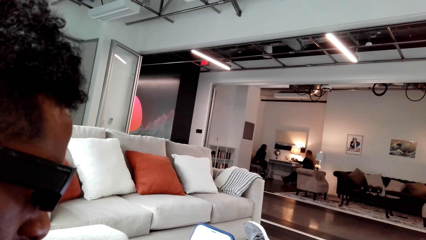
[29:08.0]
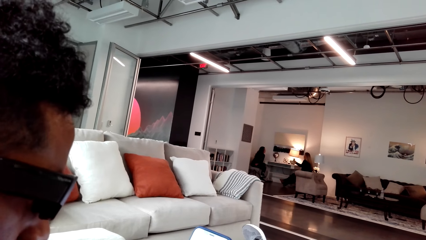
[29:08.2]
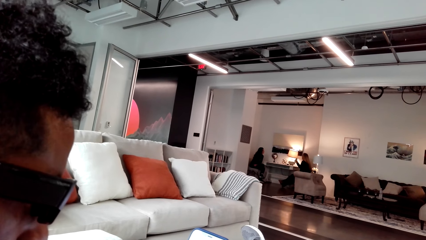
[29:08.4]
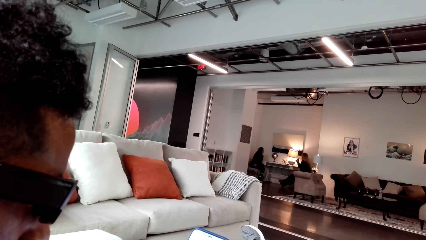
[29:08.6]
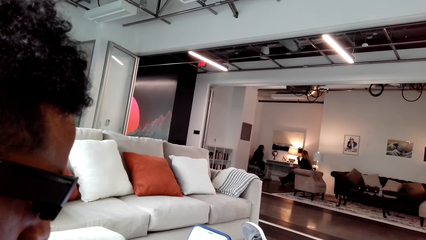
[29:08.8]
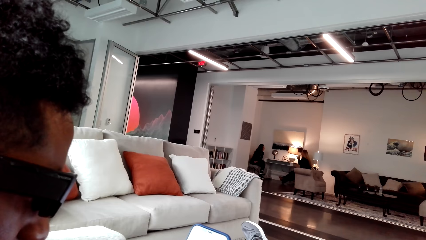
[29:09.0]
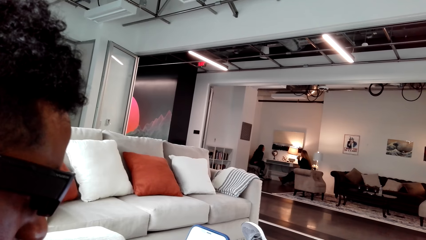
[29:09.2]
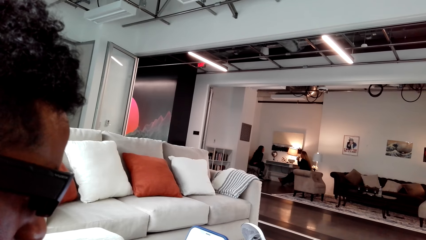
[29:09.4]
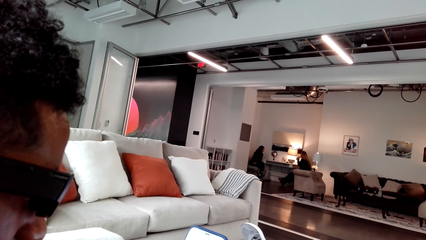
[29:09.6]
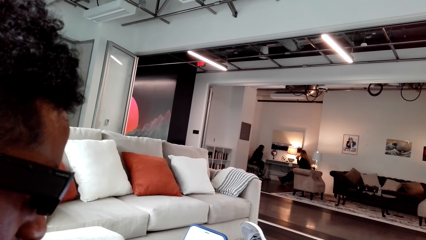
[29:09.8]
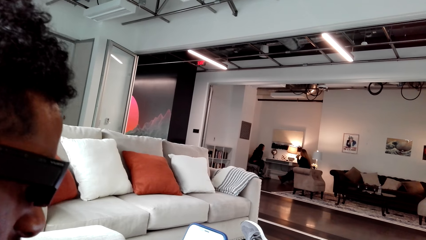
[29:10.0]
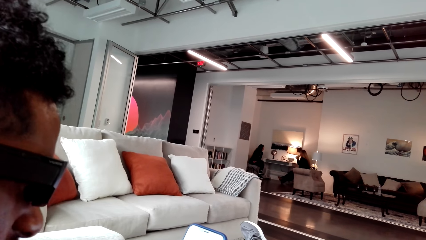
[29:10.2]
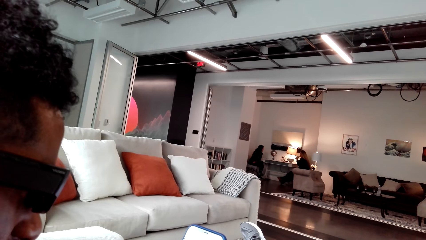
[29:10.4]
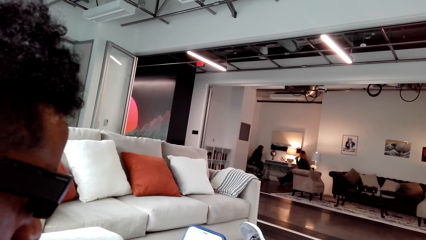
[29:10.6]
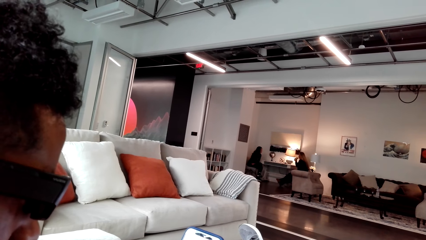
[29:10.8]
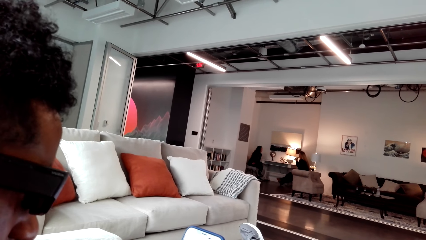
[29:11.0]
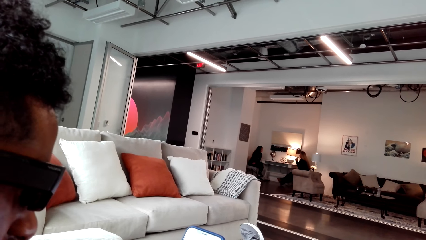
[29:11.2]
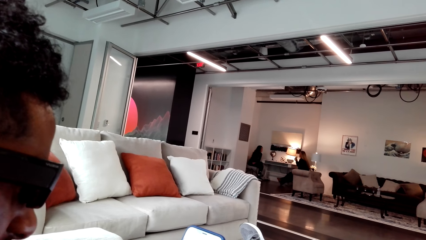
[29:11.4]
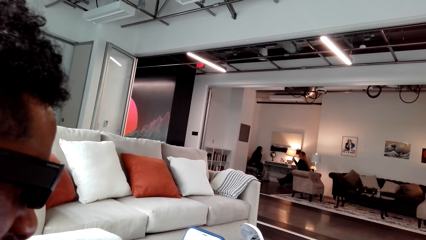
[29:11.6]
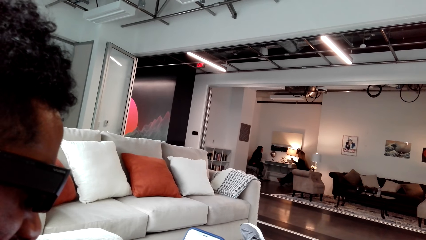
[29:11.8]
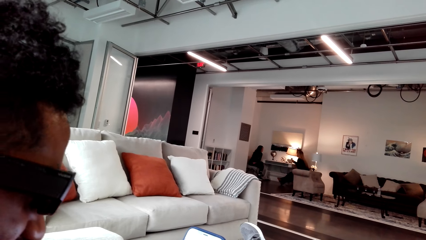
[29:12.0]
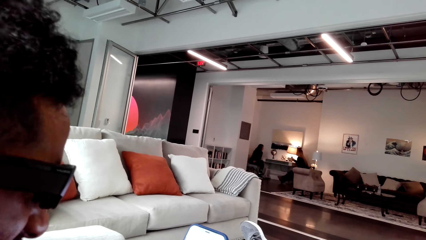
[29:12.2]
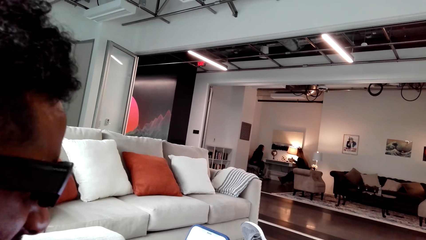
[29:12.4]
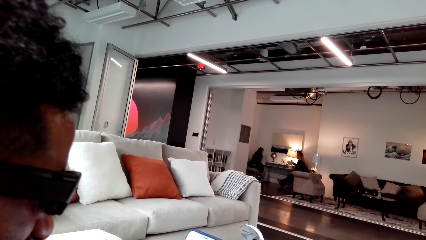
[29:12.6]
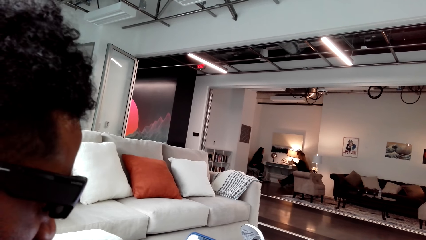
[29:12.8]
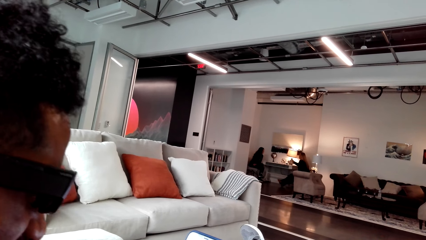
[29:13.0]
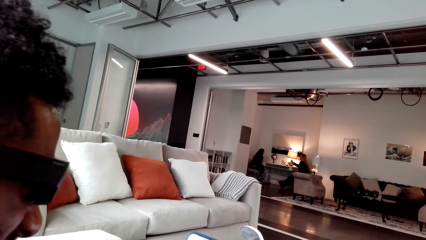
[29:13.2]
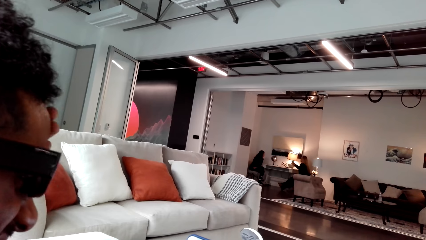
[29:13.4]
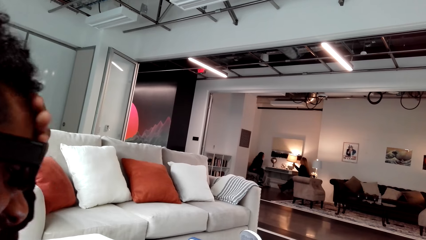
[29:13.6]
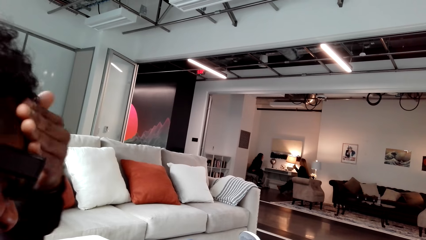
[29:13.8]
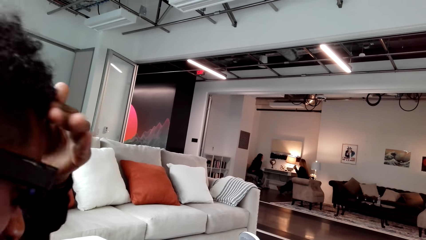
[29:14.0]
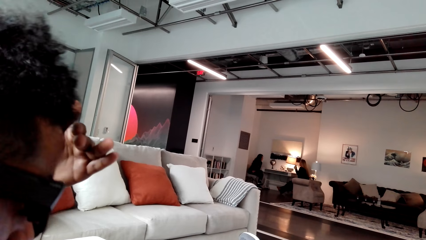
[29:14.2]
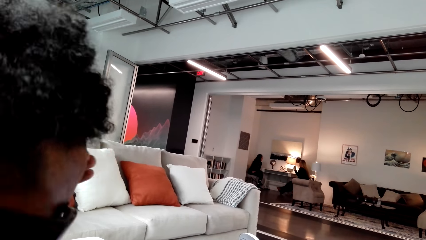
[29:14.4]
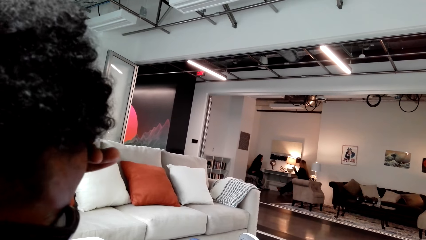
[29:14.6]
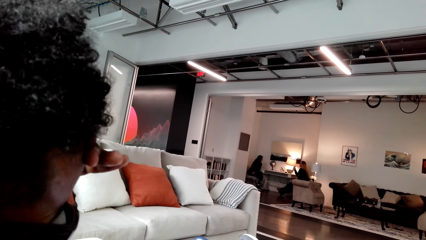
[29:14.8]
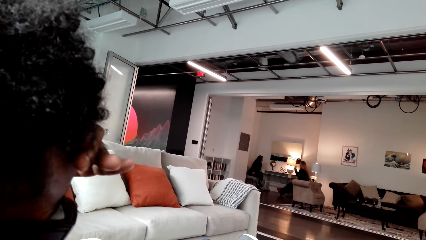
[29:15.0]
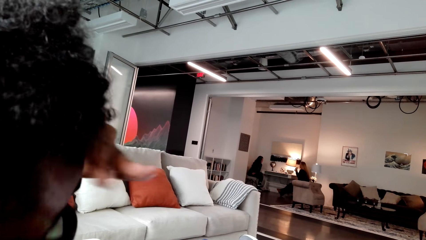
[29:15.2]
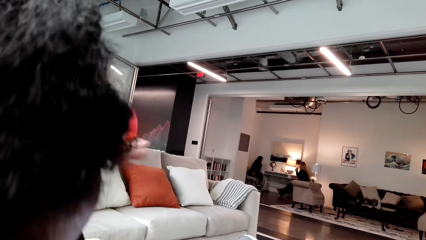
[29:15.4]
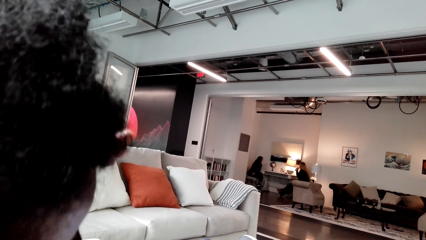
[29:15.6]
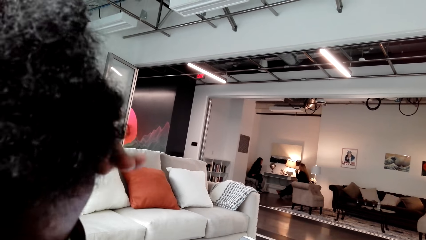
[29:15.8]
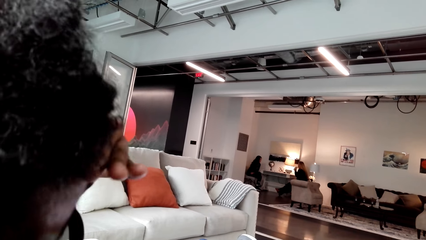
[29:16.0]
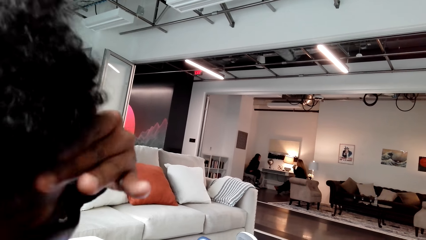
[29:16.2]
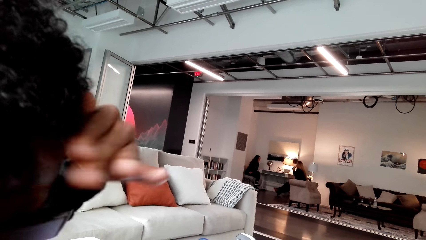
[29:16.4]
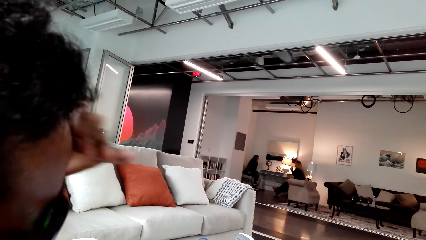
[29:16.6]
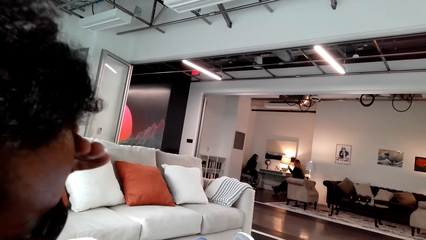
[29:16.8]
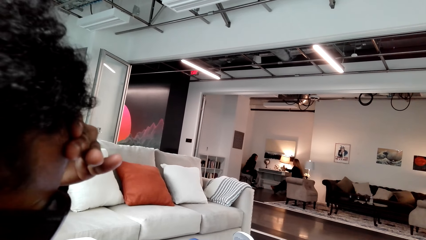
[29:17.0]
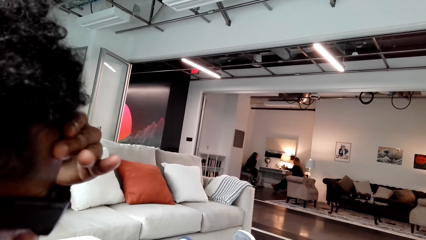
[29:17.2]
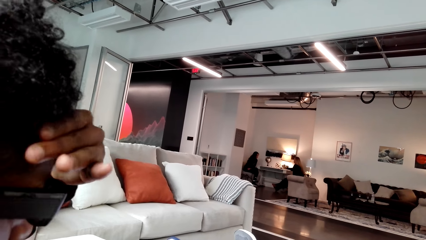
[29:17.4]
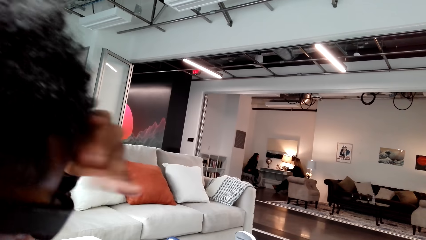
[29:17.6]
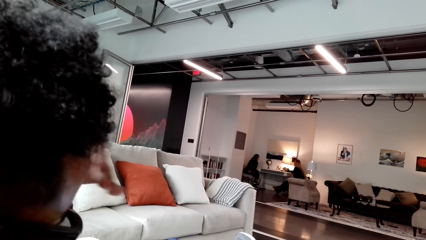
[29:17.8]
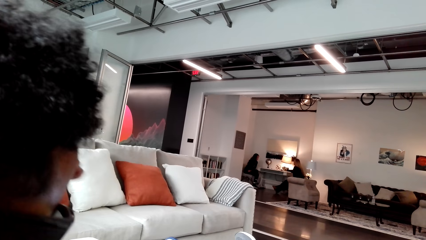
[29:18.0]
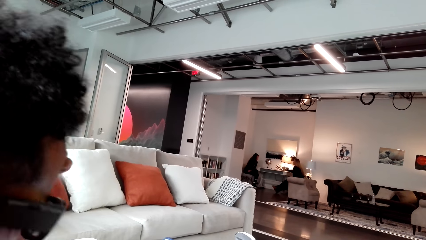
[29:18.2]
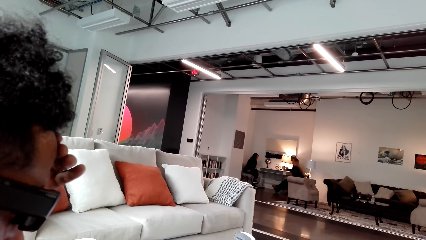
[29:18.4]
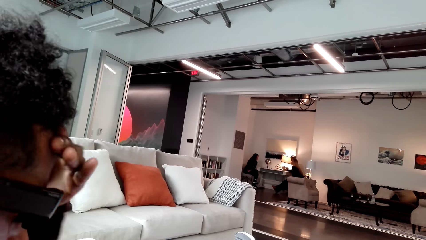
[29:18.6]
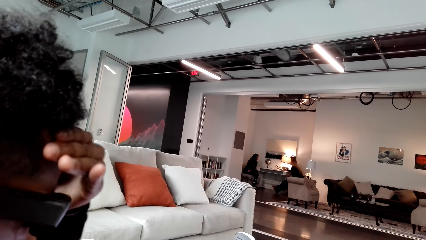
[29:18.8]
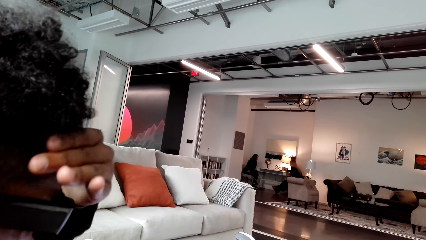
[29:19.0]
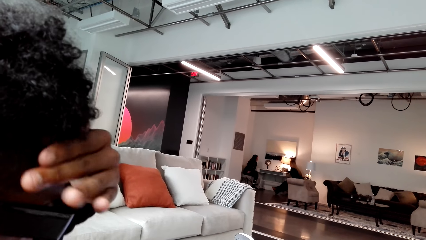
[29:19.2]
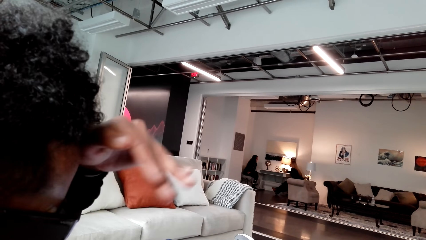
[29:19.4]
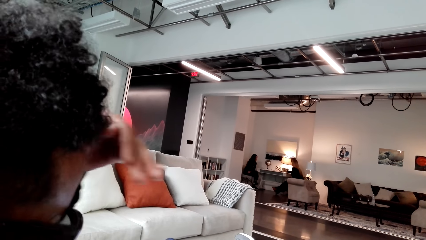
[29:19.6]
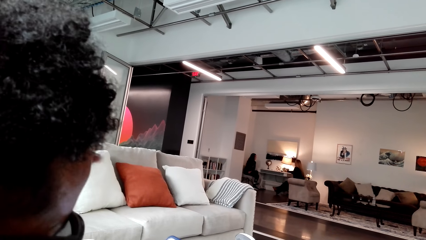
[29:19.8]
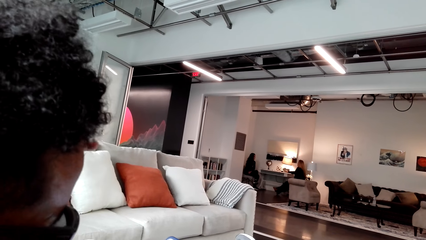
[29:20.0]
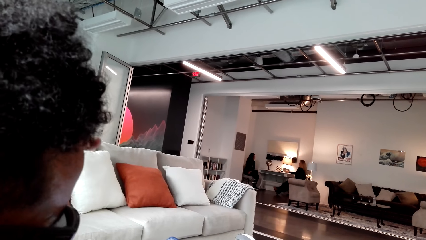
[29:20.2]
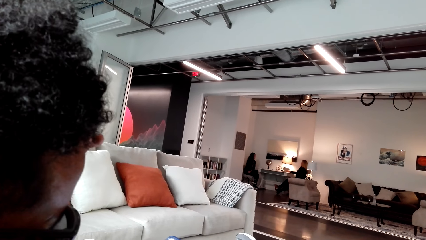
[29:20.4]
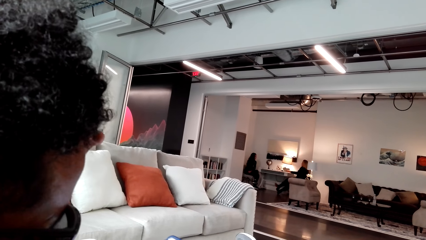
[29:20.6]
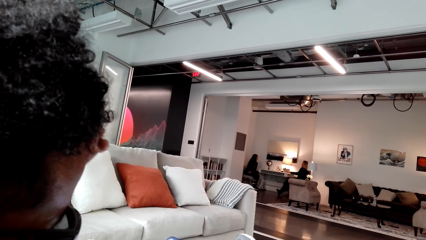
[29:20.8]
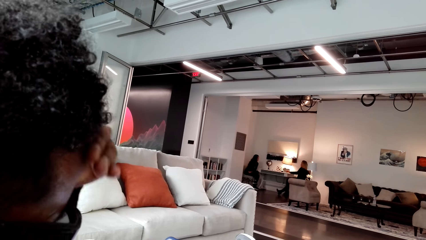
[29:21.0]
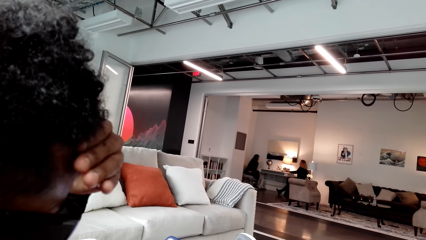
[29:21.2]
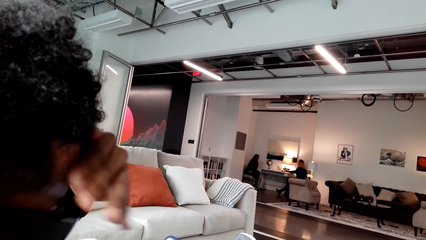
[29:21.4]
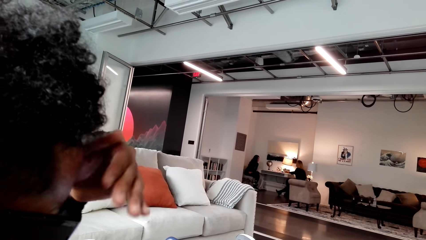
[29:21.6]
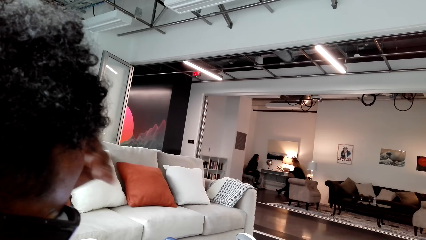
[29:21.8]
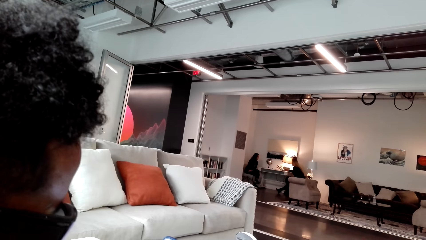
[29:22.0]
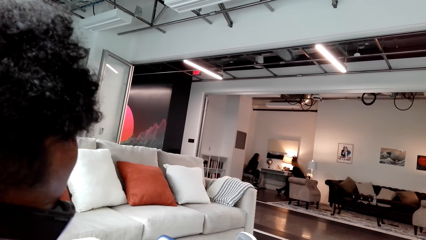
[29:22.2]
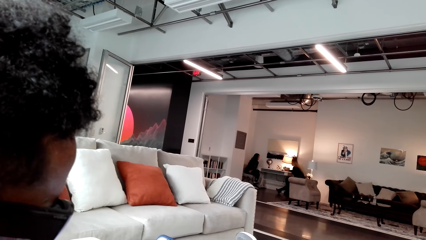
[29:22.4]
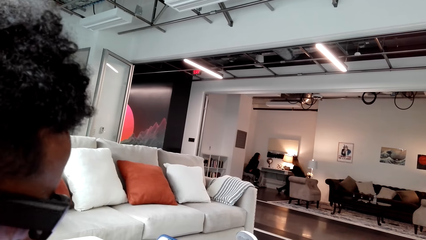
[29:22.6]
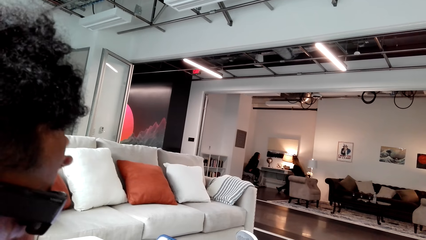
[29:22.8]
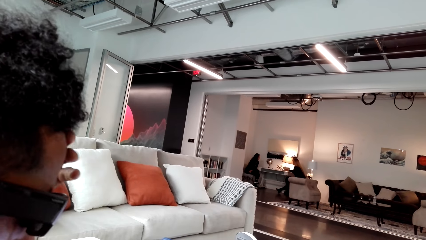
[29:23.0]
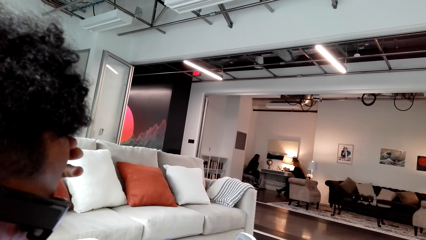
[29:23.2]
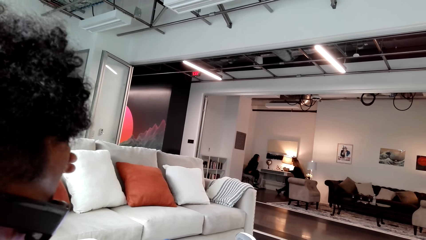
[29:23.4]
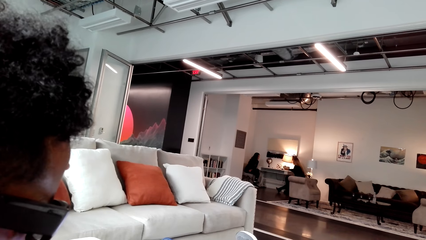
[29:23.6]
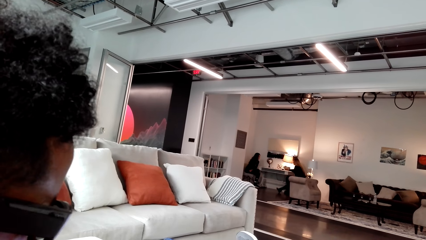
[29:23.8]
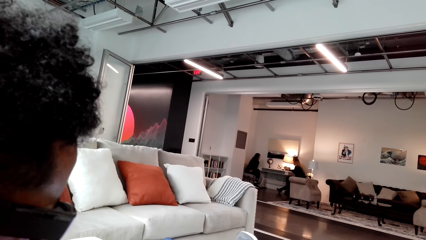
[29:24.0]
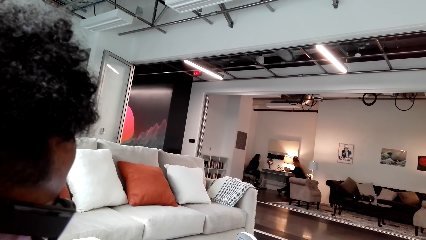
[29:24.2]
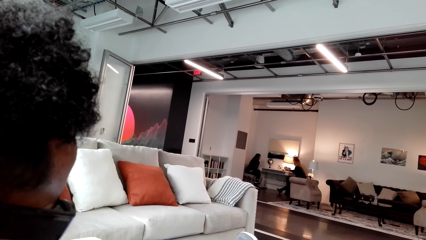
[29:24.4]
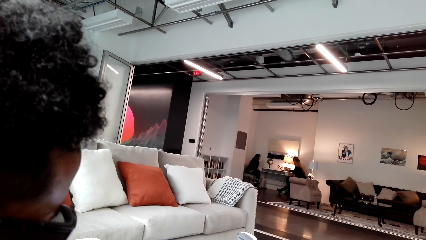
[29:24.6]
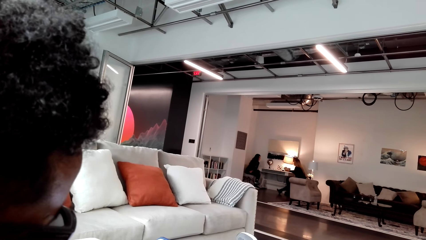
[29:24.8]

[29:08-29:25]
A man moves his hands on the forehead.
